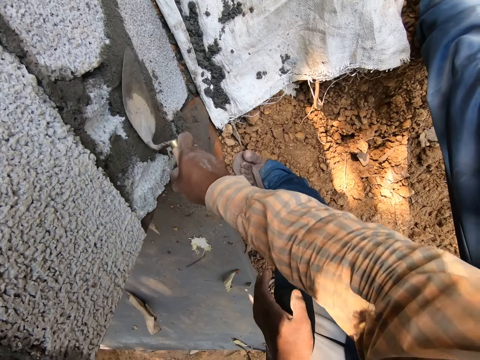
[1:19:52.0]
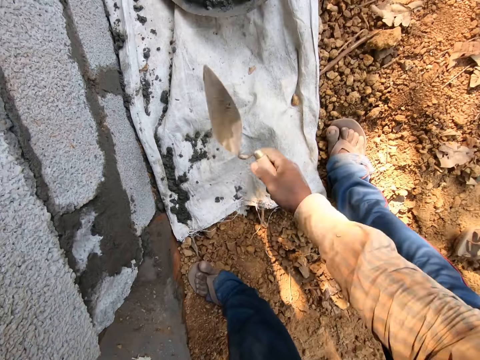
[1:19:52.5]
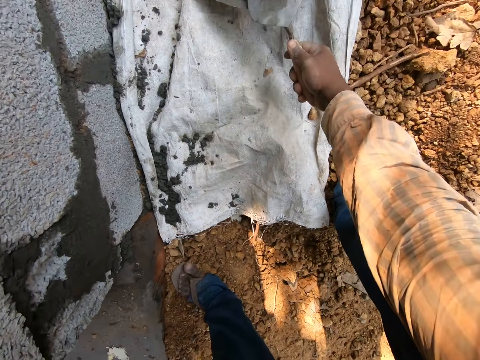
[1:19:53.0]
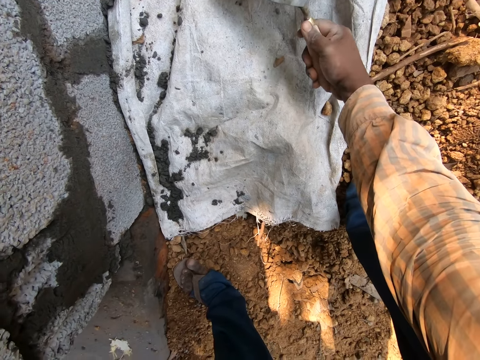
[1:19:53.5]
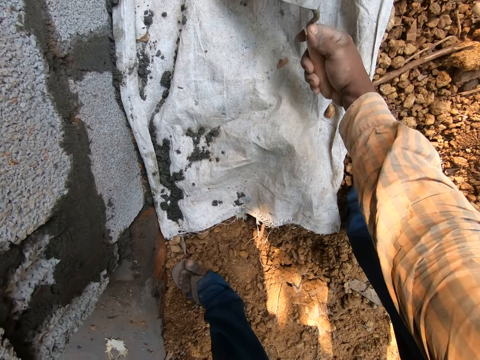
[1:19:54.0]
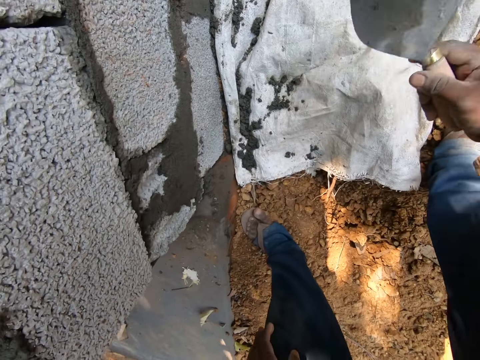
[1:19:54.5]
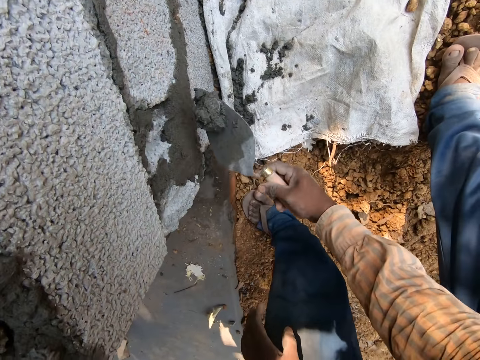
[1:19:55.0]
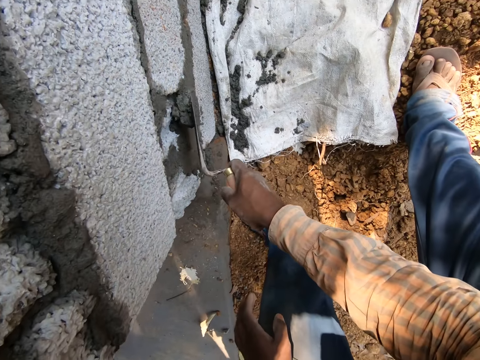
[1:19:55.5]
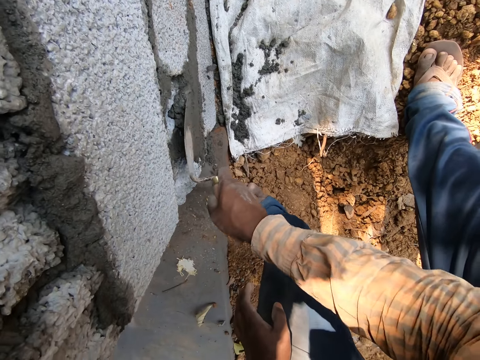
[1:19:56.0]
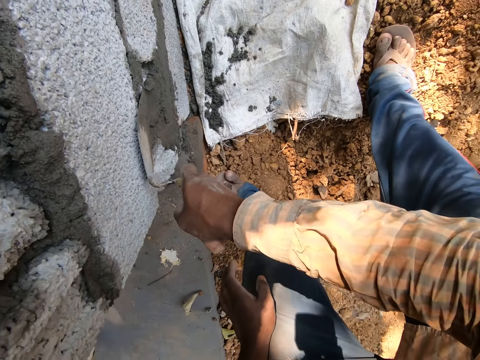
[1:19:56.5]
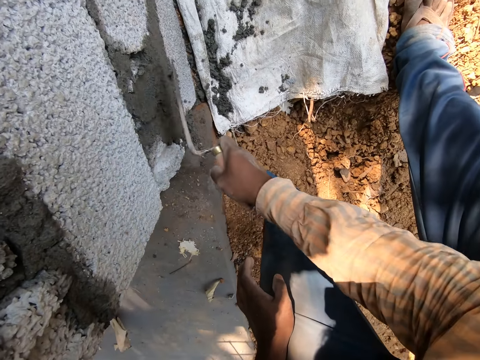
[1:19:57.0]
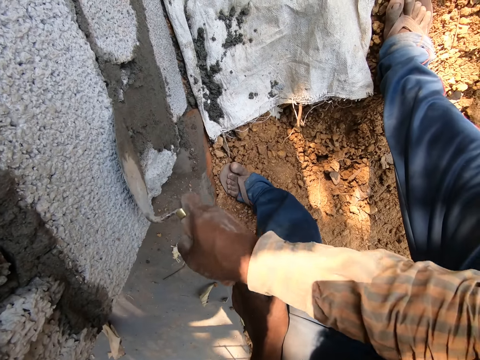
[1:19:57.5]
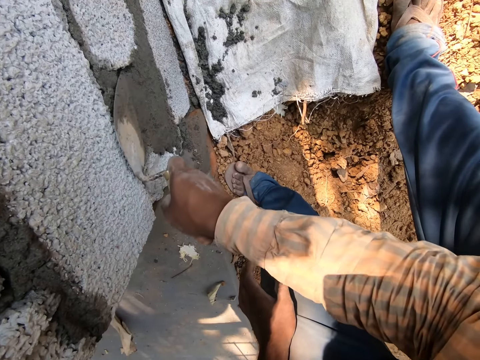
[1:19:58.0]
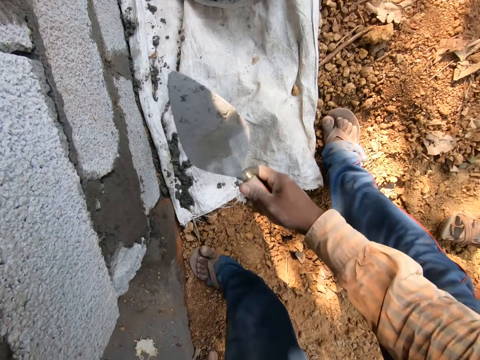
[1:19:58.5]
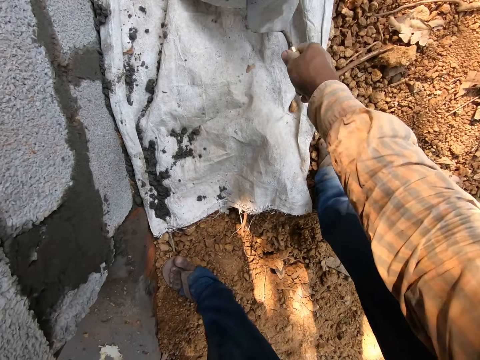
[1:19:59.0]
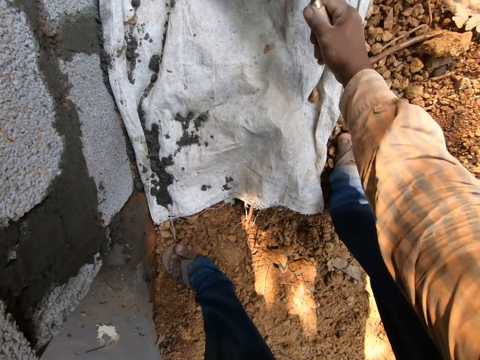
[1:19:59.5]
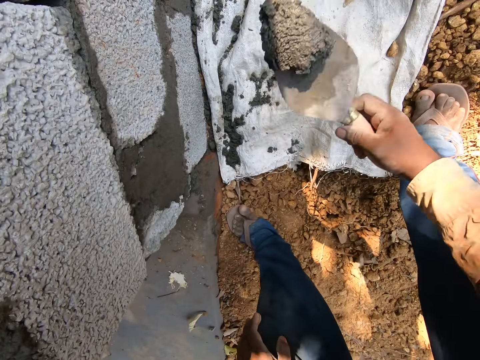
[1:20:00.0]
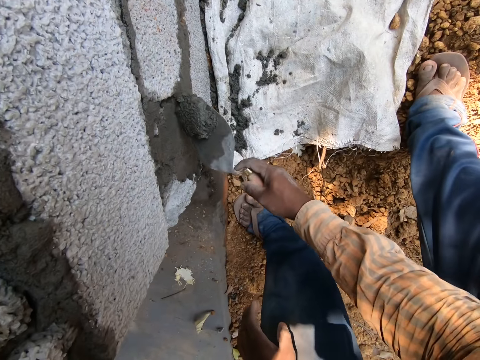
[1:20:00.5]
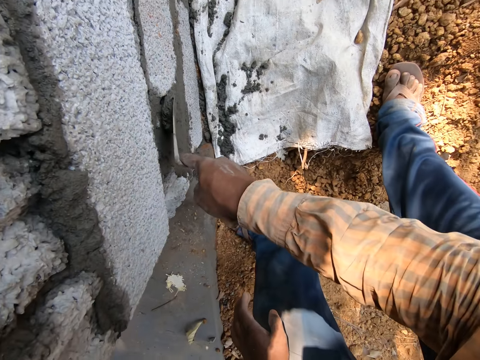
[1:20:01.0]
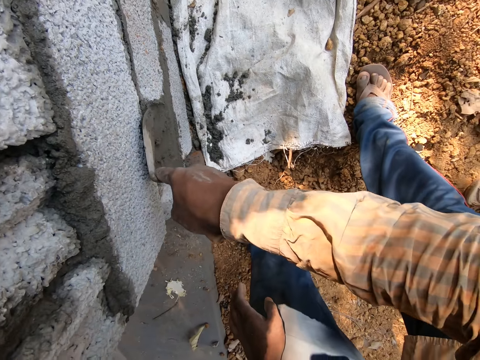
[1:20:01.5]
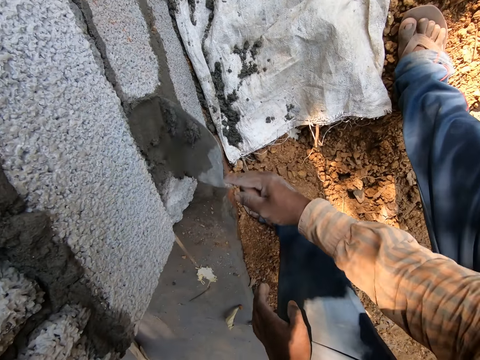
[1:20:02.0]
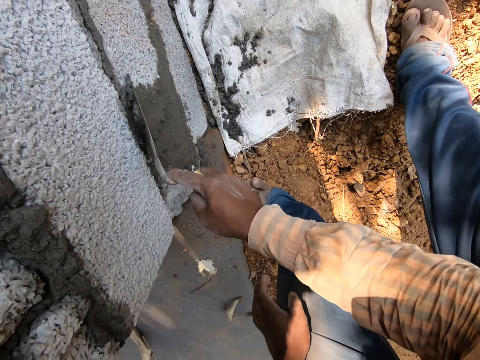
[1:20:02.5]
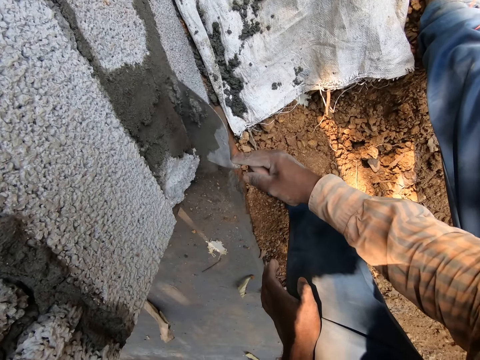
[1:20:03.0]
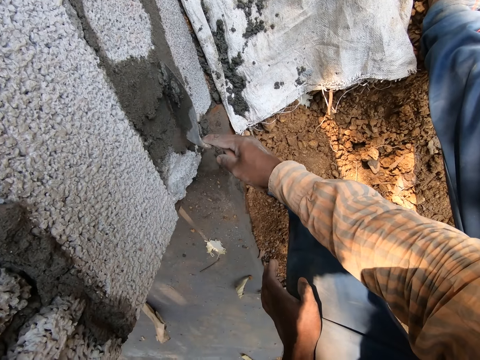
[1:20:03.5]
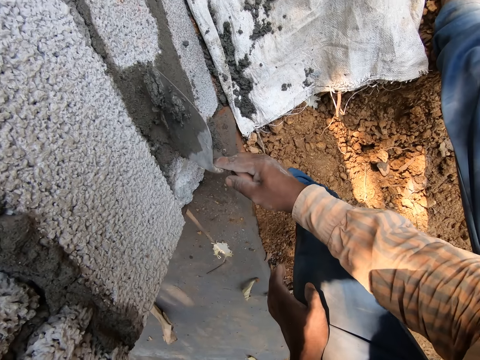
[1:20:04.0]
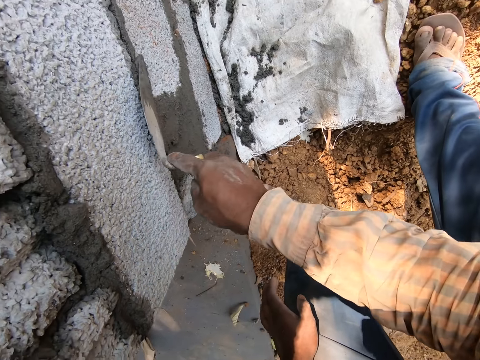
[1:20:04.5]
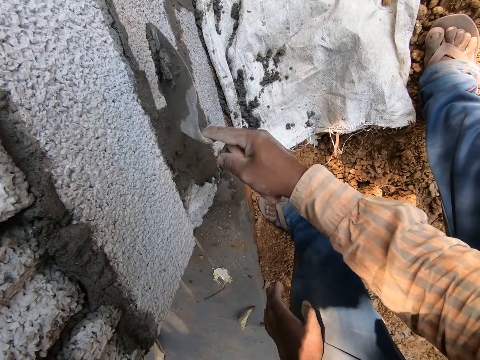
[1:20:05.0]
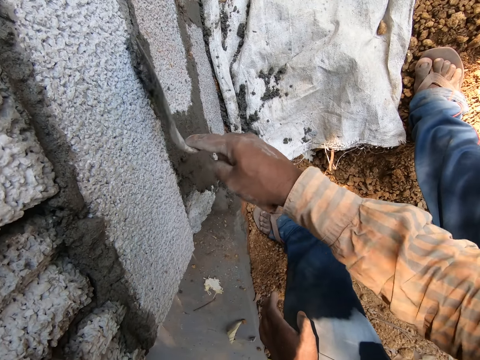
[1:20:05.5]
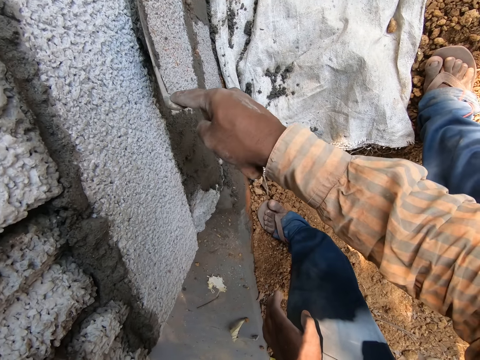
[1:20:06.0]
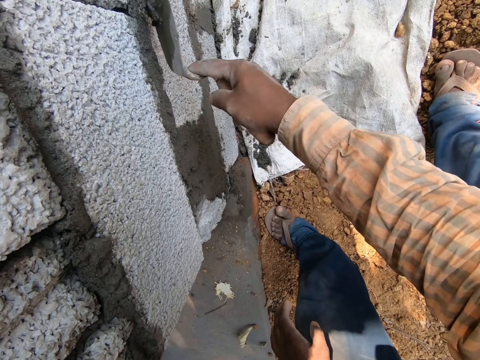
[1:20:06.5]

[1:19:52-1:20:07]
The camera wearer scoops wet cement from the mortar pan on the ground with the trowel in his right hand. He plasters wet cement on the wall with the trowel in his right hand. He scoops wet cement from the mortar pan on the ground with the trowel in his right hand. He plasters wet cement on the wall with the trowel in his right hand.

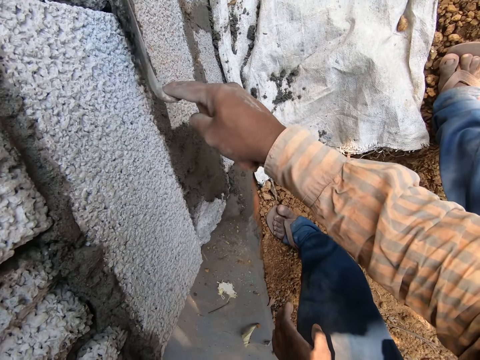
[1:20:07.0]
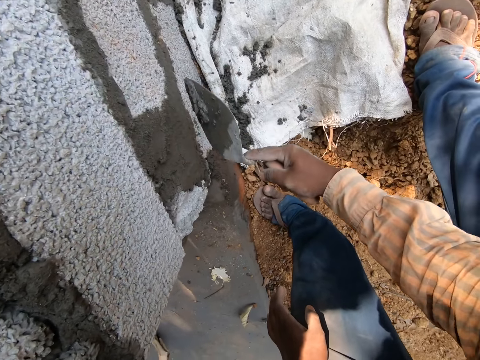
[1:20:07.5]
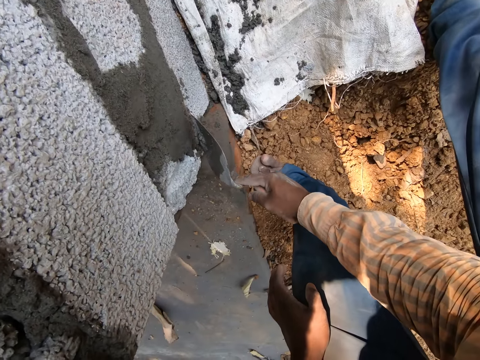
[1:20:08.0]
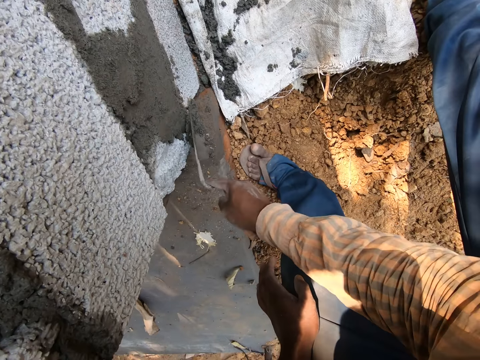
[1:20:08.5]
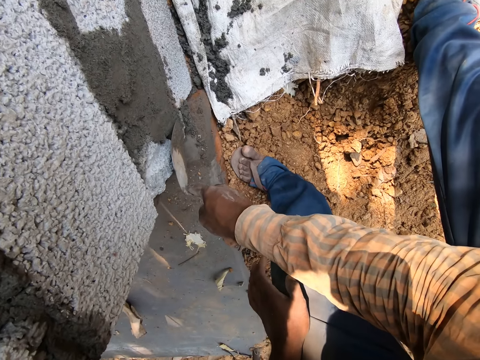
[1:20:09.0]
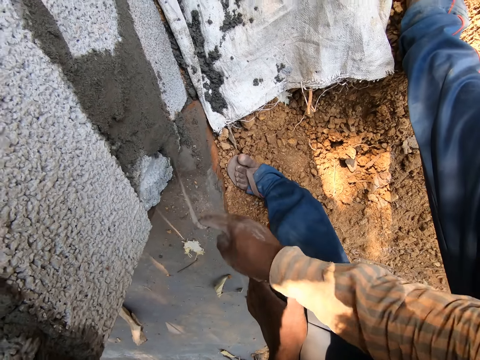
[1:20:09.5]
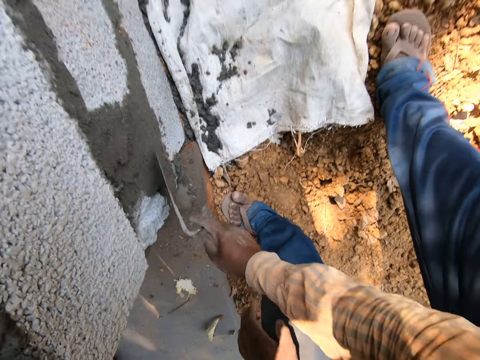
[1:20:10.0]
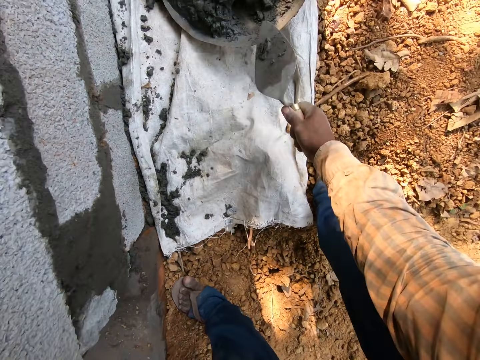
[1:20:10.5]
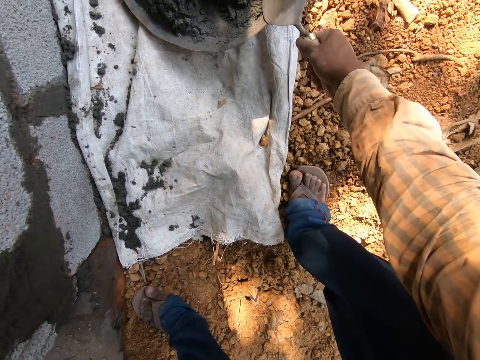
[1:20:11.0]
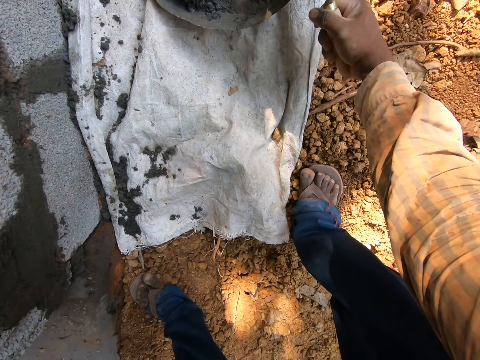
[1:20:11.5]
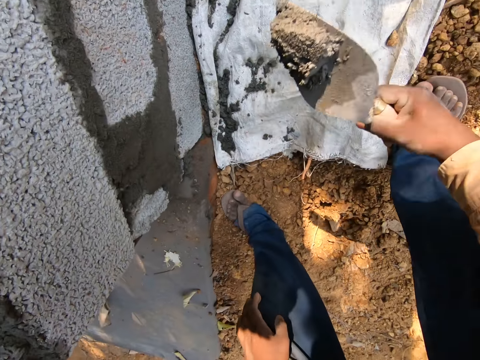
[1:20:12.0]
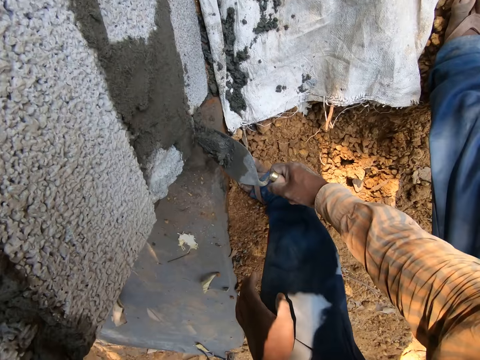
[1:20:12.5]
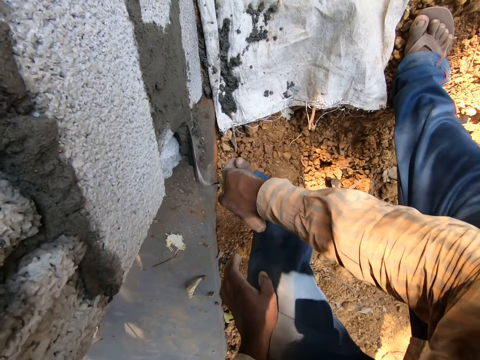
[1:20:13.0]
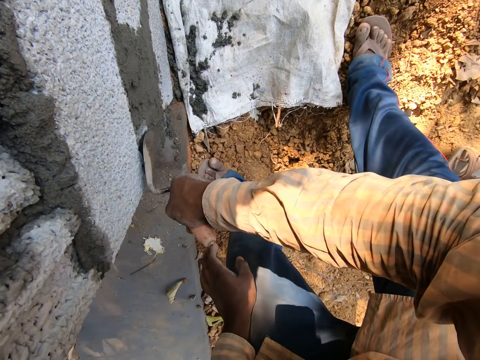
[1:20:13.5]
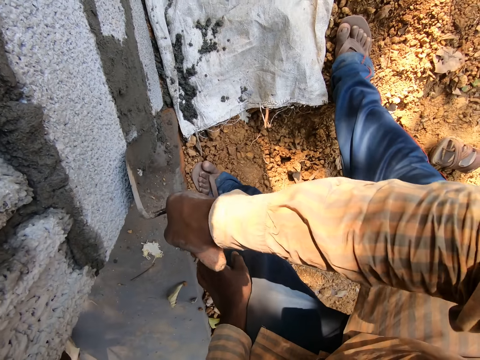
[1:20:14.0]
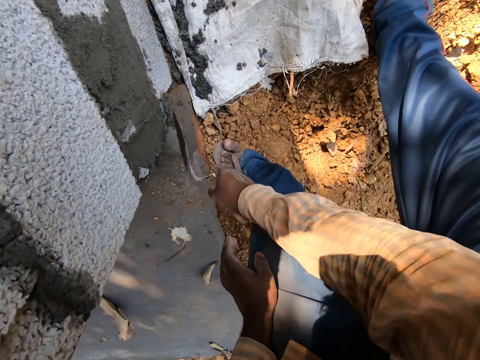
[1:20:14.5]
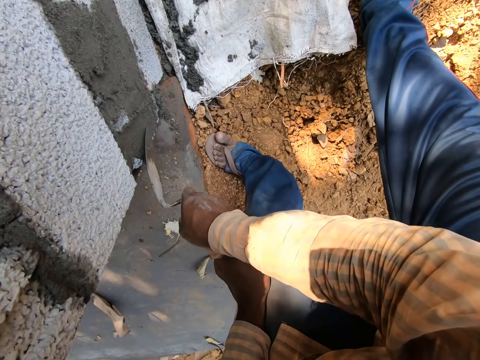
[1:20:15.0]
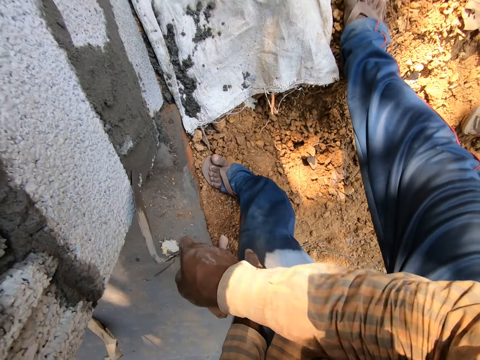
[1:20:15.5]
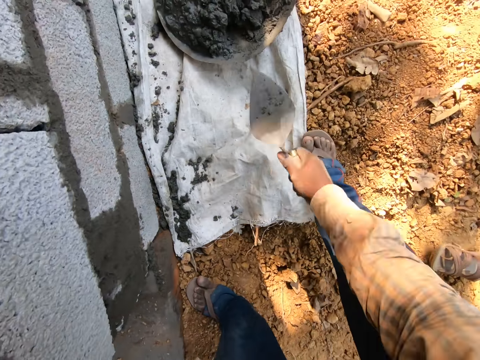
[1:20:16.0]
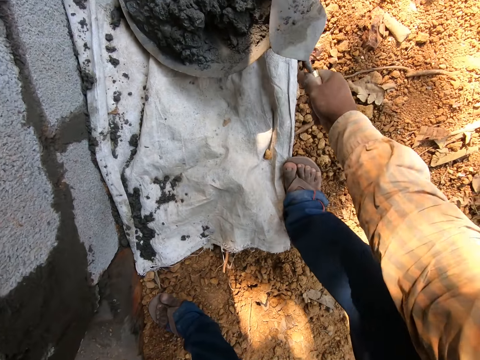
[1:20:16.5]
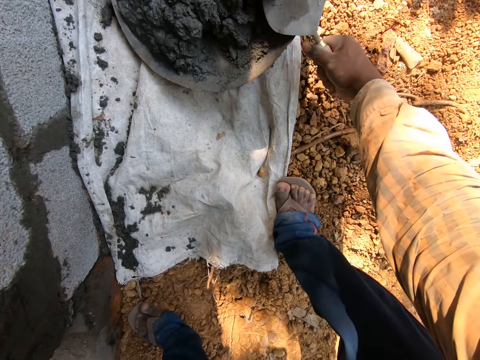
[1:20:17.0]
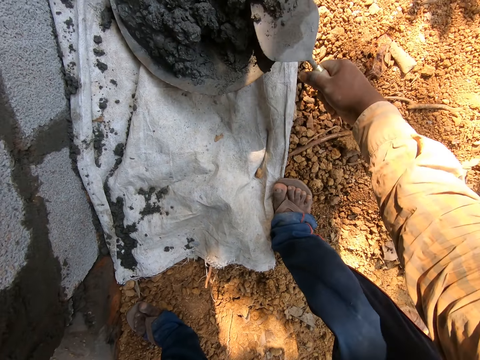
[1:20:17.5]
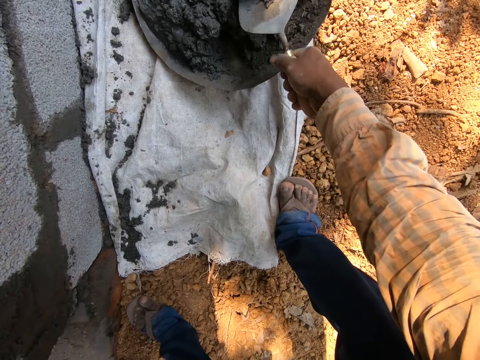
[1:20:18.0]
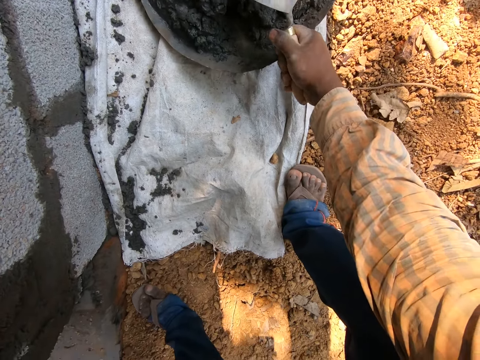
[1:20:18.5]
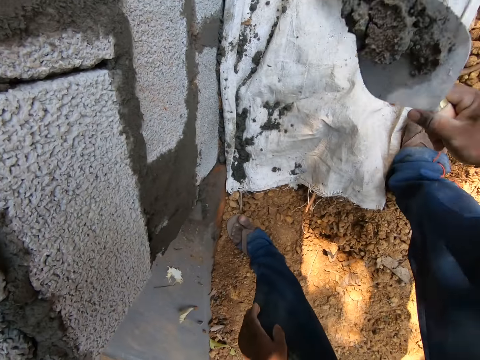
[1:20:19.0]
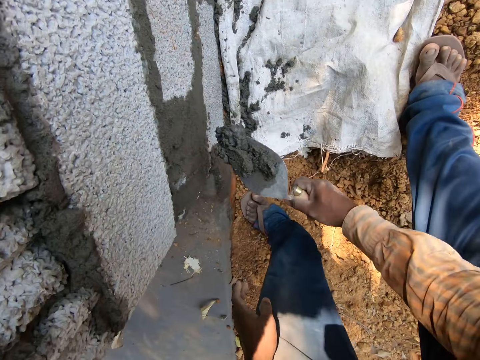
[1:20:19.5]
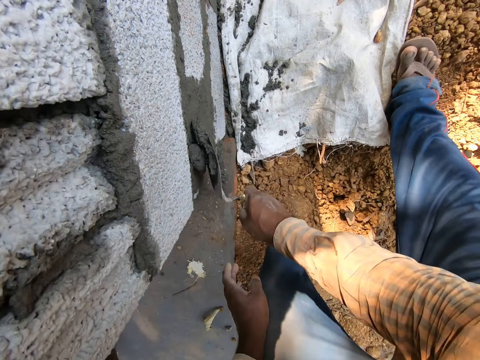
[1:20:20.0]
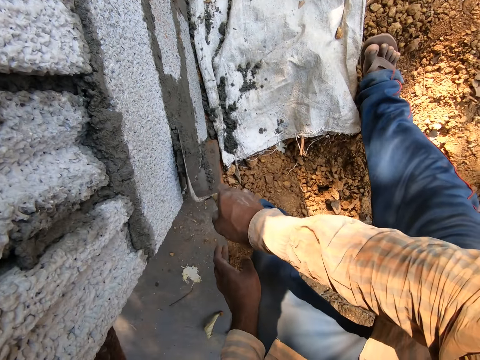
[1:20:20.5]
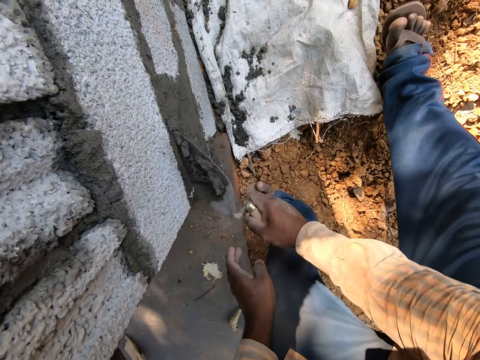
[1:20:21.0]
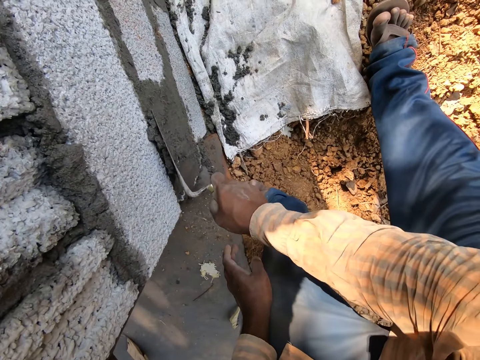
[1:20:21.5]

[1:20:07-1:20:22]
The camera wearer scoops wet cement from the mortar pan on the ground with the trowel in his right hand. He plasters wet cement on the wall with the trowel in his right hand. He scoops wet cement from the mortar pan on the ground with the trowel in his right hand. He plasters wet cement on the wall with the trowel in his right hand.
